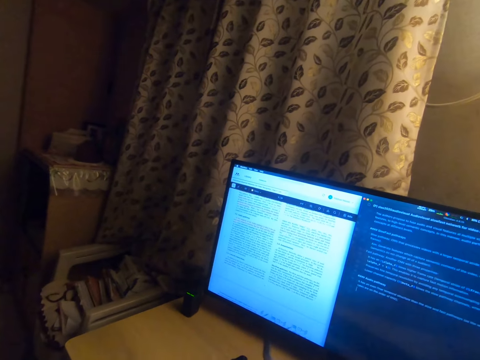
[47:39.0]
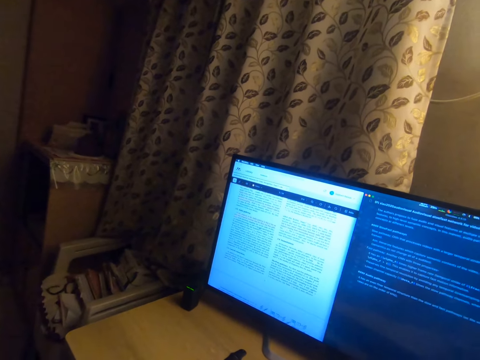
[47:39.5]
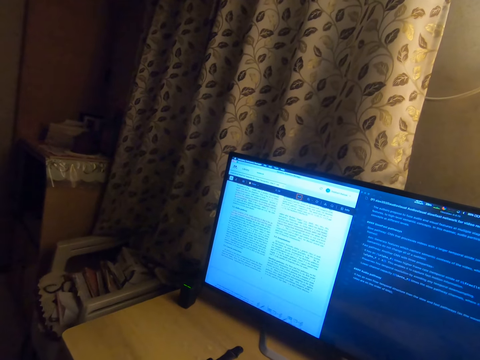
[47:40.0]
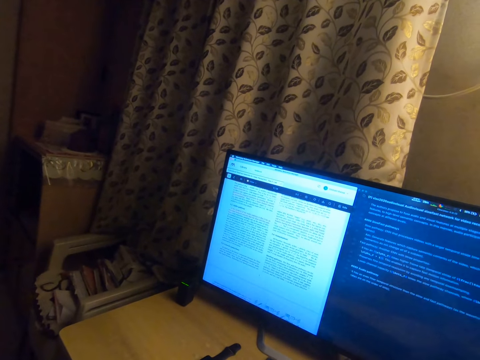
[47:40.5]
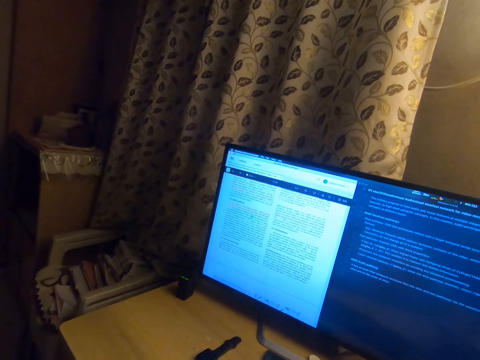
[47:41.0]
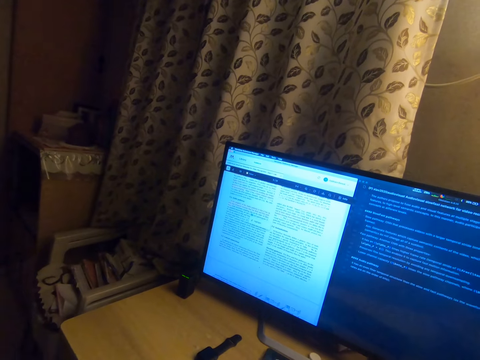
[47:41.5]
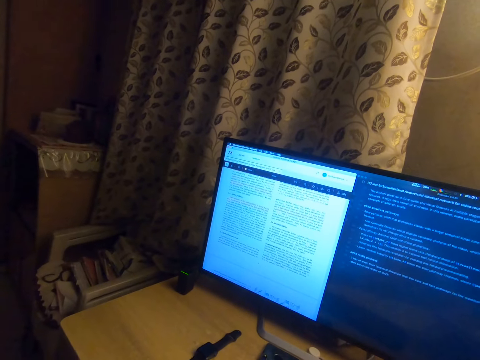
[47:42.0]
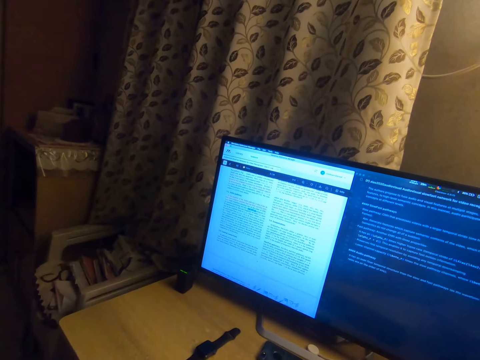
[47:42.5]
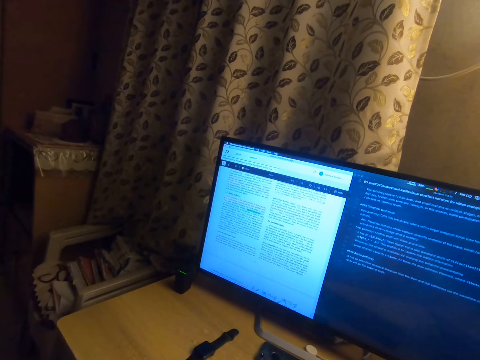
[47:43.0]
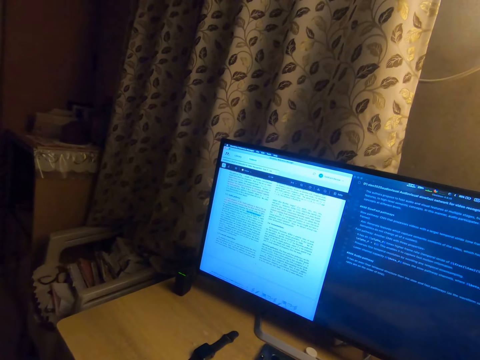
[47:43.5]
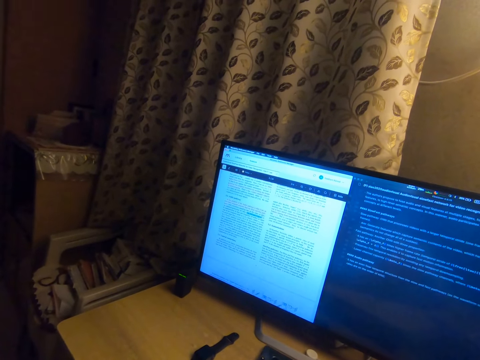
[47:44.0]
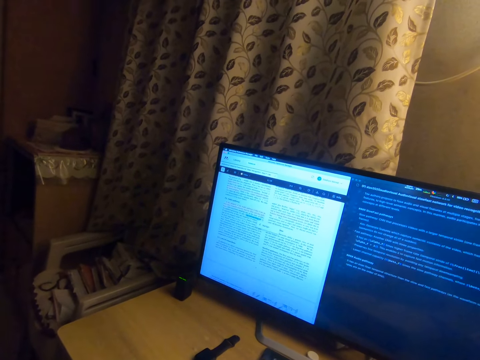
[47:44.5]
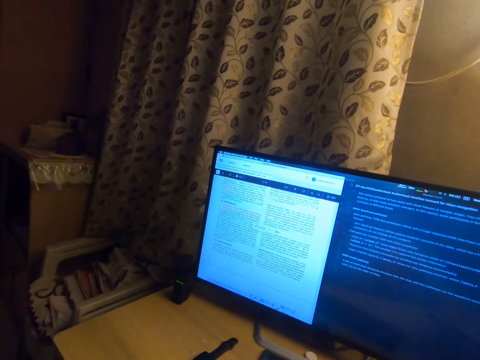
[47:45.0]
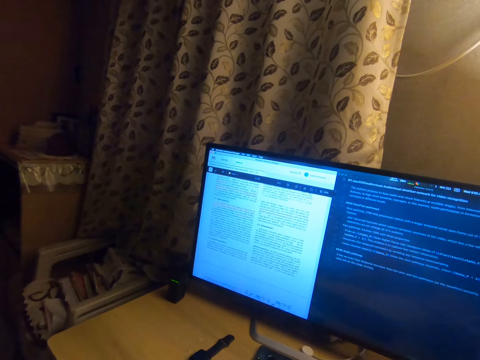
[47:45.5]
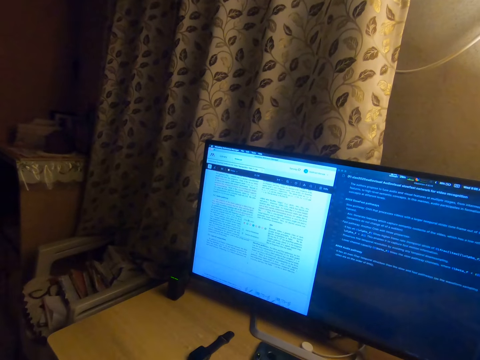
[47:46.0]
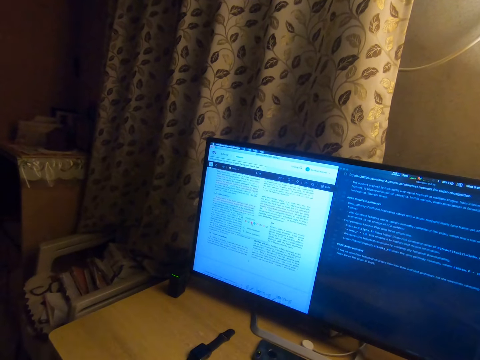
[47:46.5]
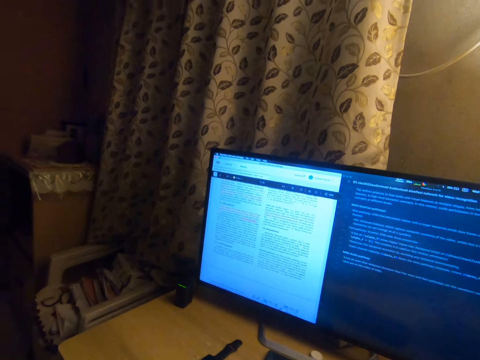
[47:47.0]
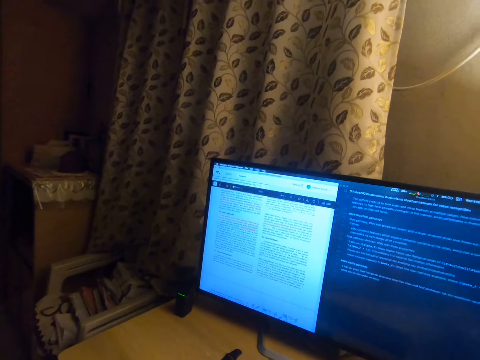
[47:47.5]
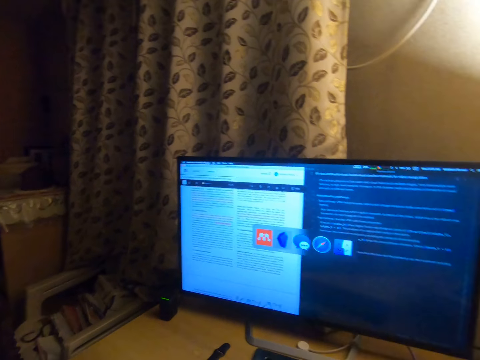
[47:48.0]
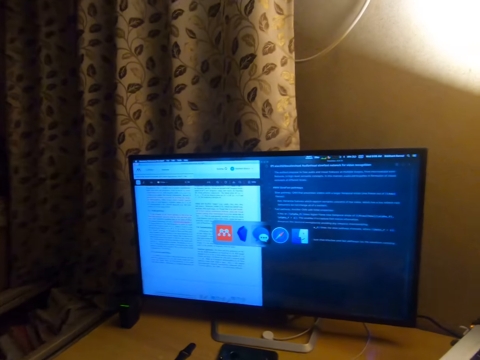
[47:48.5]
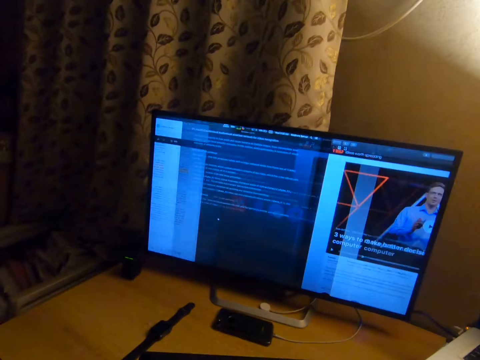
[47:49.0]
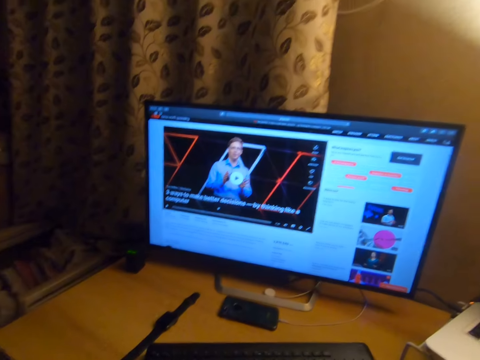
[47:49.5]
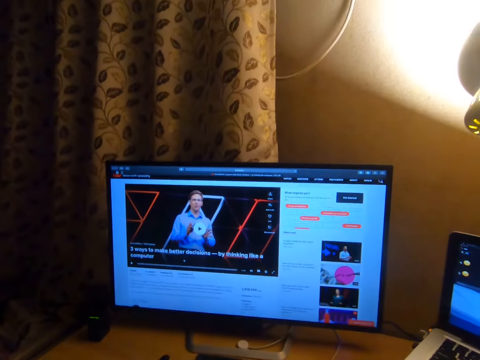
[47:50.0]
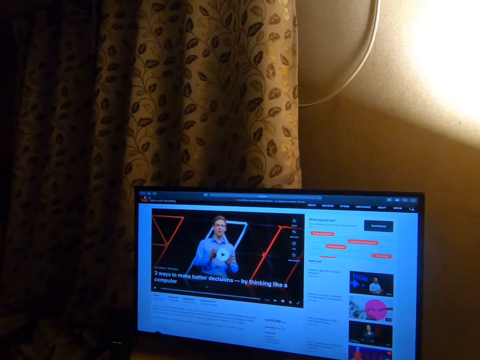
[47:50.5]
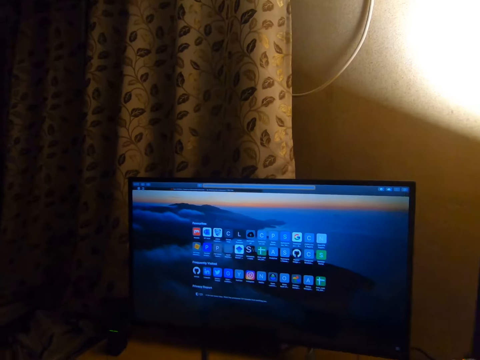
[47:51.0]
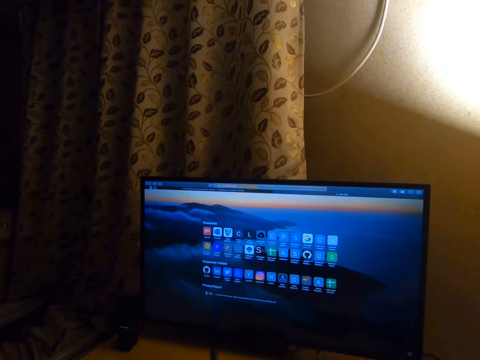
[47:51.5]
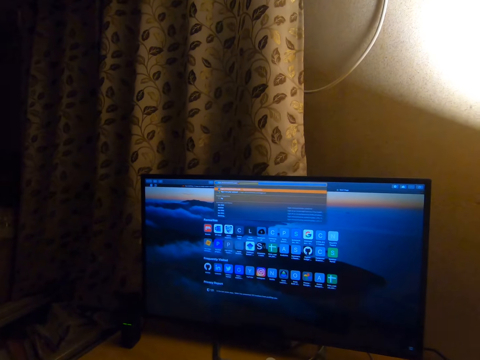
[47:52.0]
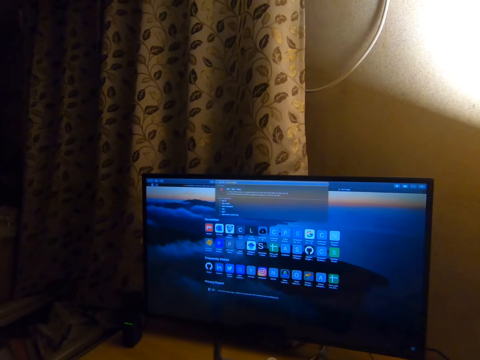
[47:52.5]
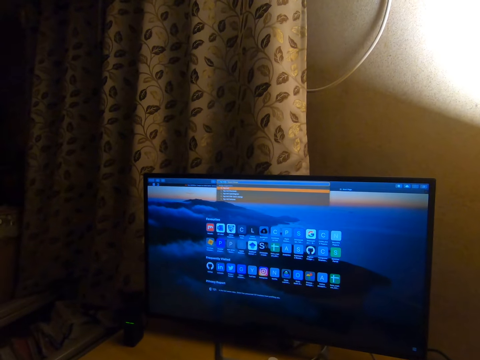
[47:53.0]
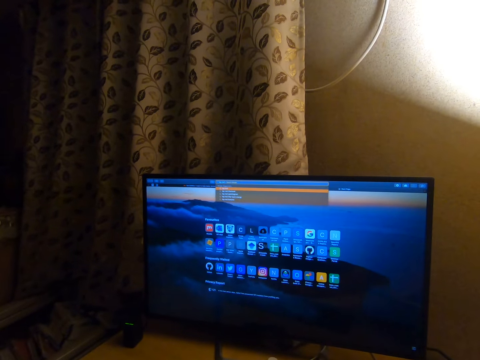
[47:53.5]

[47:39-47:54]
The camera wearer stares at the television. They operate the laptop computer. They turn the head right. They stare at the television.

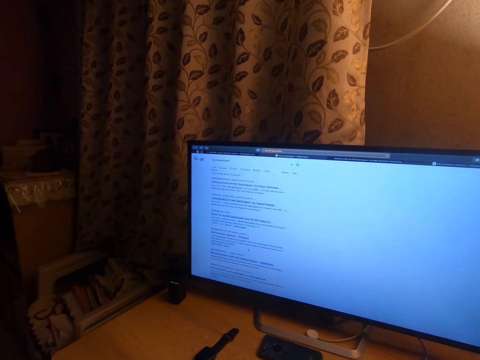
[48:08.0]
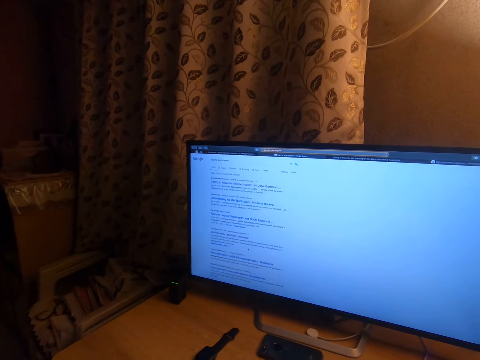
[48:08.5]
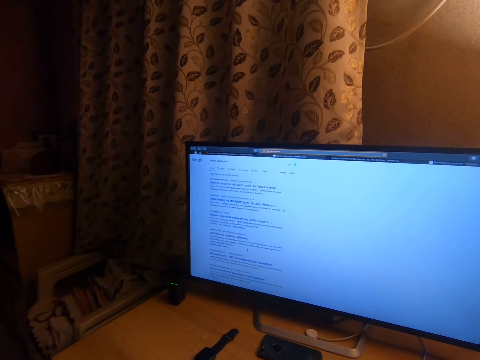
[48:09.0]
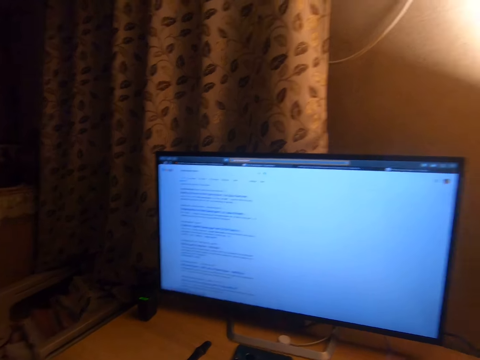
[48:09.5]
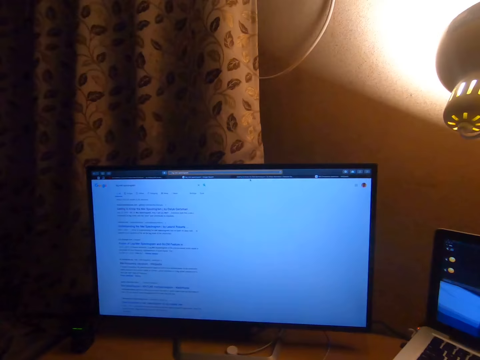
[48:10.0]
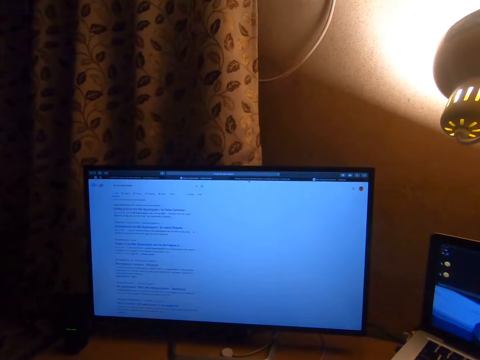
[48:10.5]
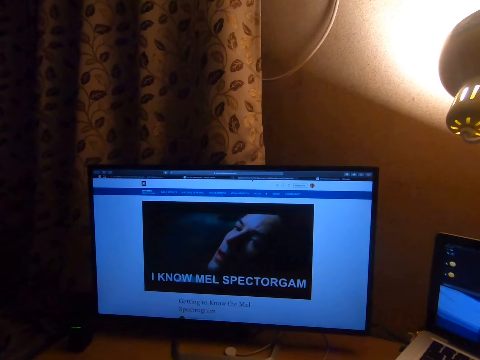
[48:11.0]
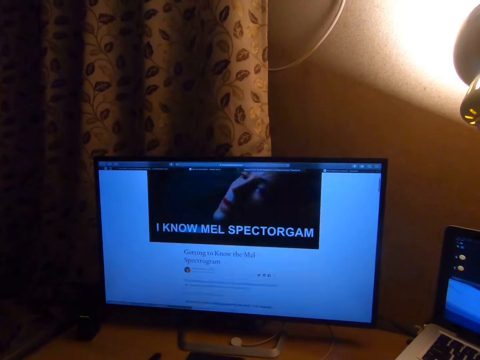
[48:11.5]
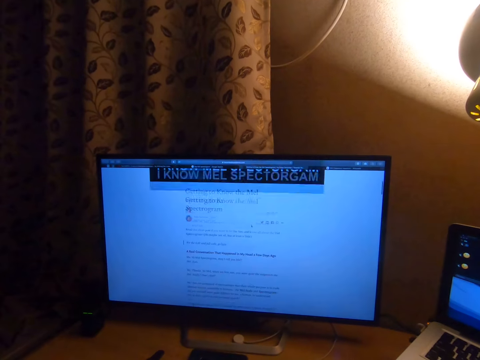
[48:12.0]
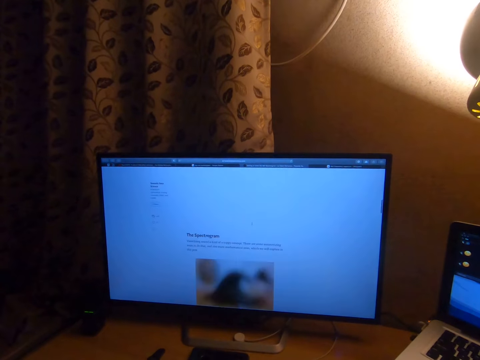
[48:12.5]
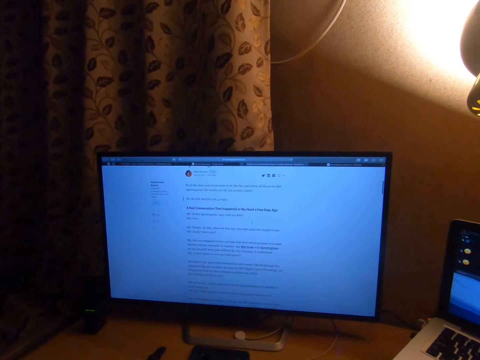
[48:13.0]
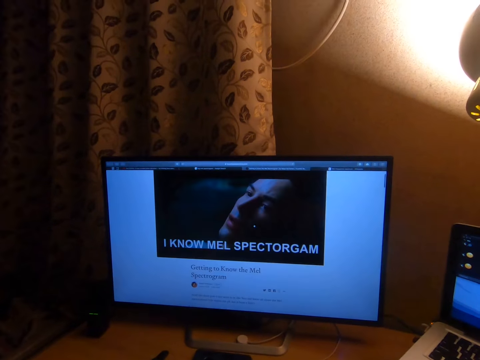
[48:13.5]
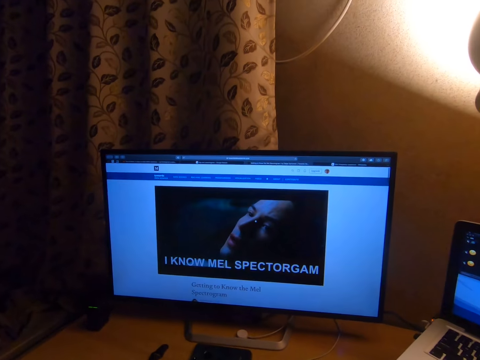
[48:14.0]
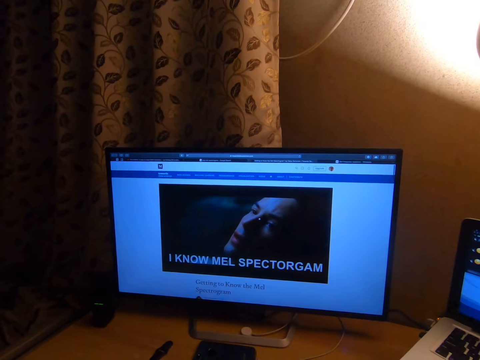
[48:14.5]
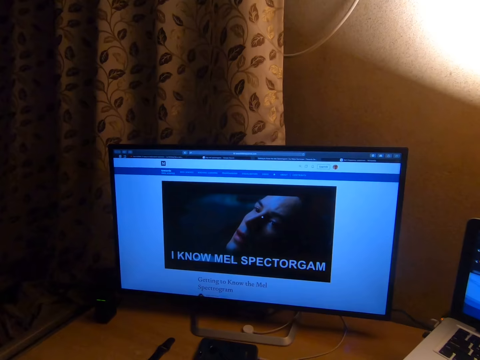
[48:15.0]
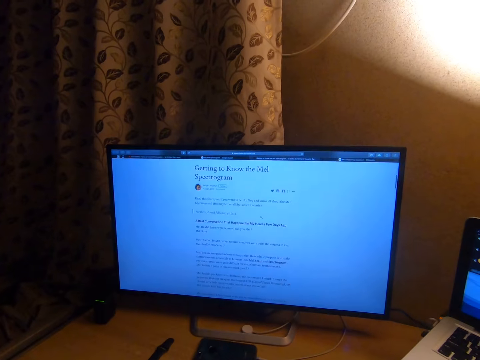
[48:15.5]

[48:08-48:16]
The camera wearer turns the head right. They stare at the television.

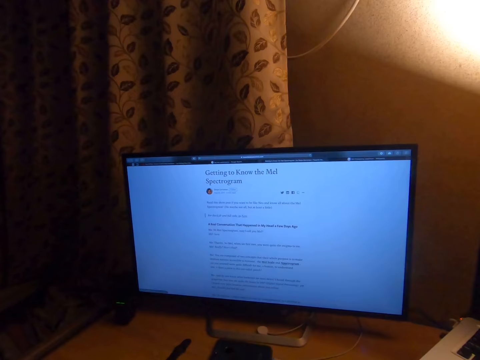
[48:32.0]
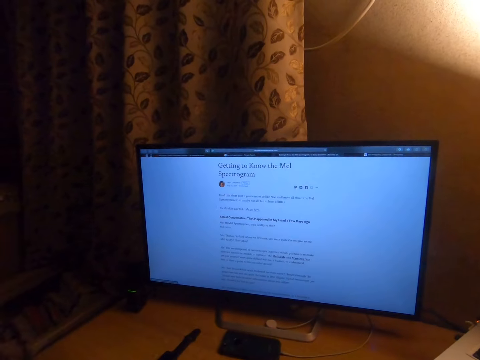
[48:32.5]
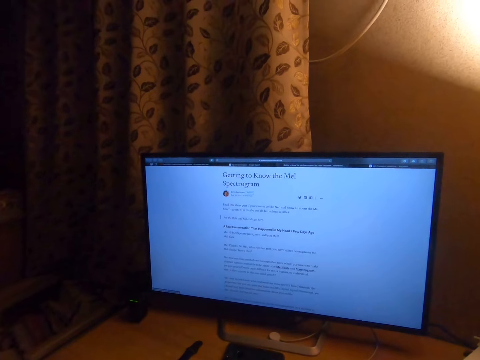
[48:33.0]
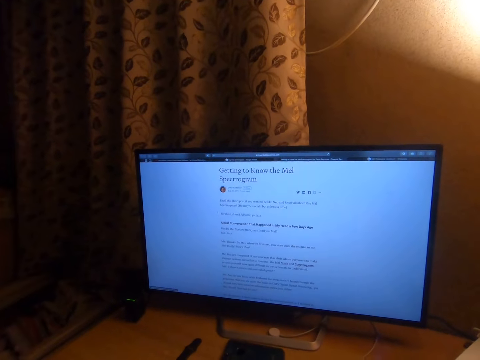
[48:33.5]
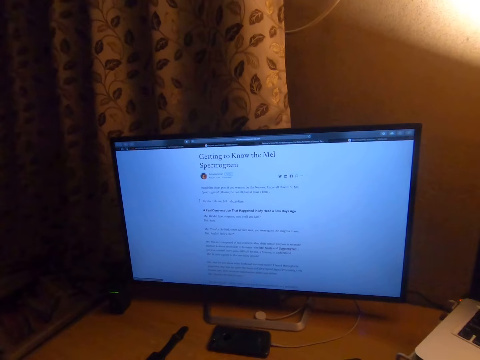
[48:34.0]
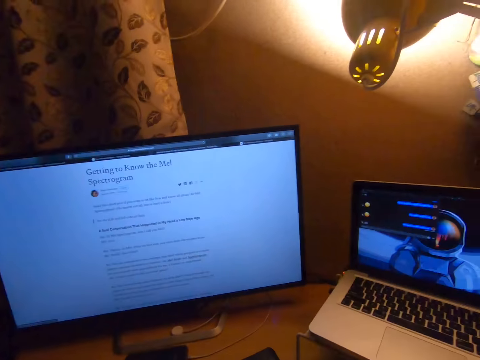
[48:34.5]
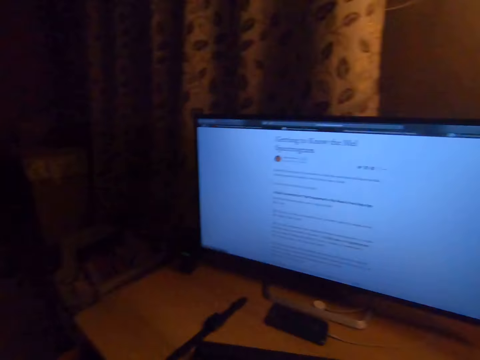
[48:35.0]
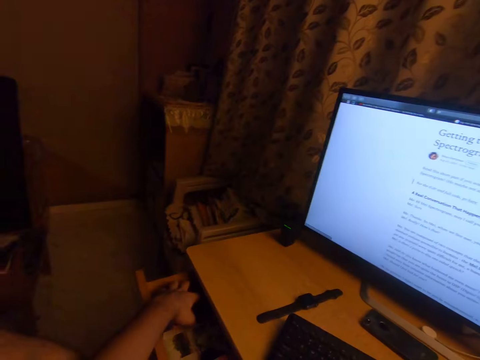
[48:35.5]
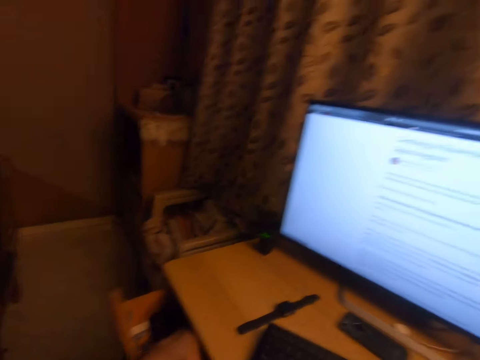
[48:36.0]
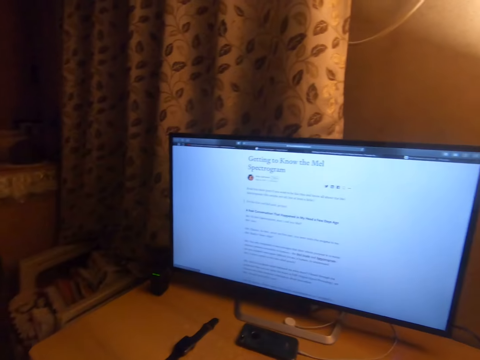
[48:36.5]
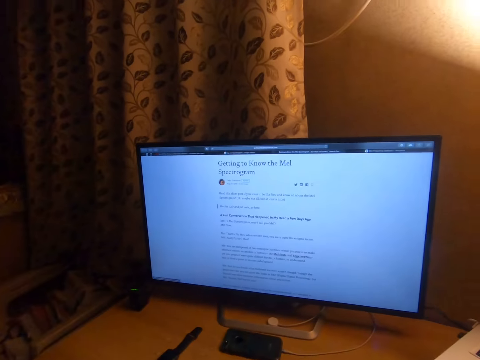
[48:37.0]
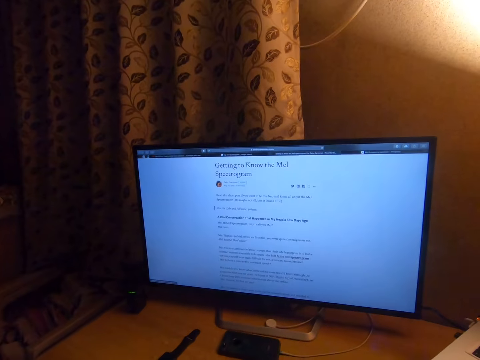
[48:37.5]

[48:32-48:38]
The camera wearer turns the head right. They turn the head left. They search a drawer. They touch something. They turn the head right.
